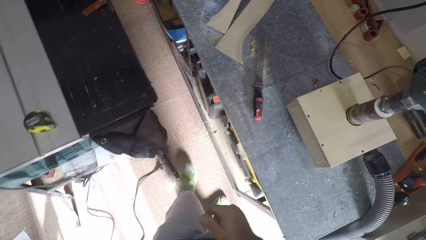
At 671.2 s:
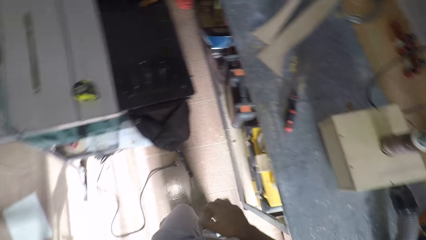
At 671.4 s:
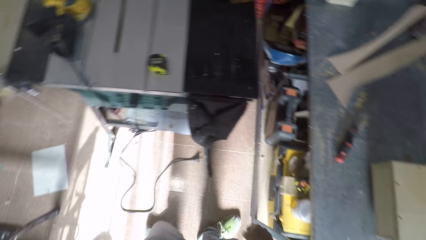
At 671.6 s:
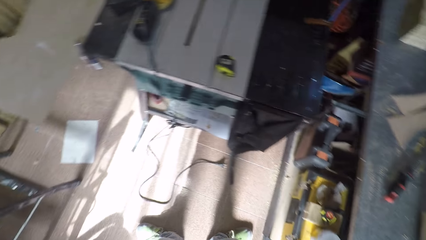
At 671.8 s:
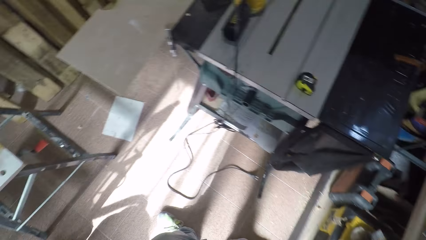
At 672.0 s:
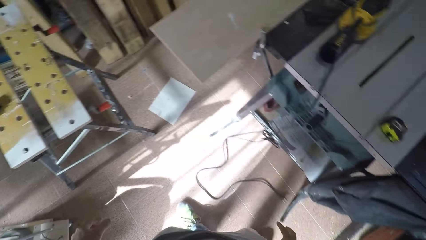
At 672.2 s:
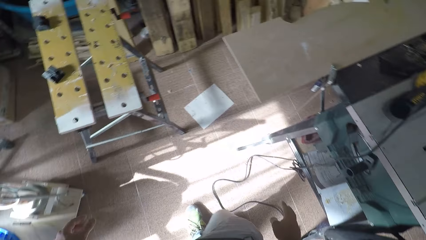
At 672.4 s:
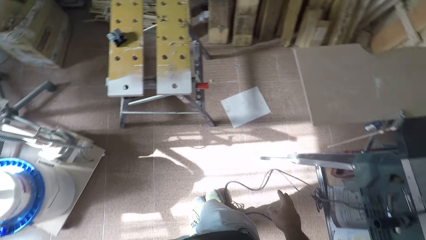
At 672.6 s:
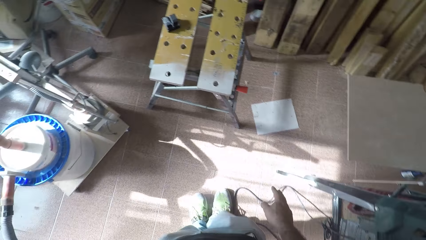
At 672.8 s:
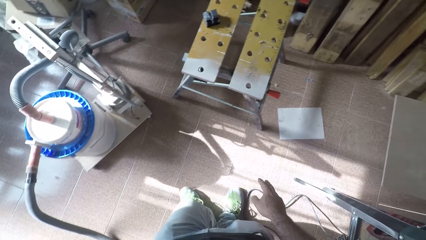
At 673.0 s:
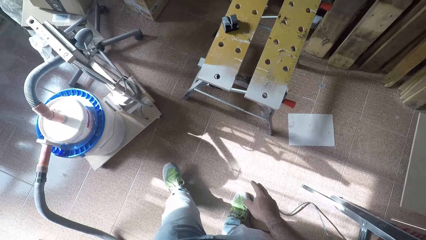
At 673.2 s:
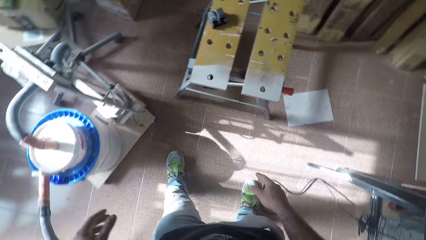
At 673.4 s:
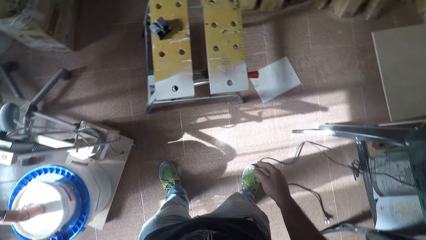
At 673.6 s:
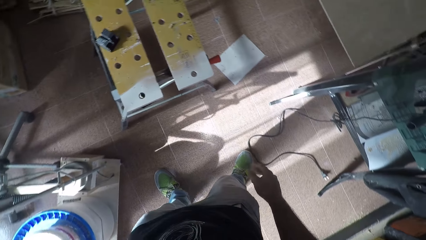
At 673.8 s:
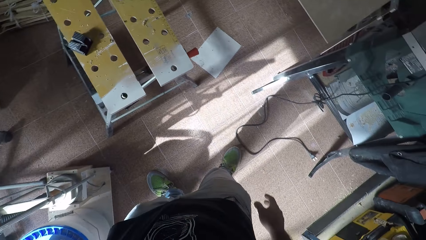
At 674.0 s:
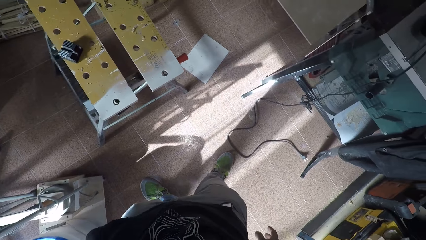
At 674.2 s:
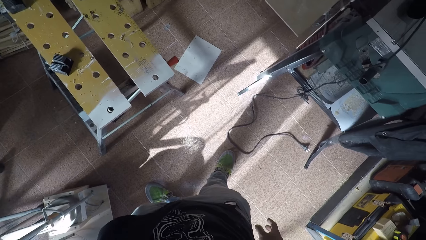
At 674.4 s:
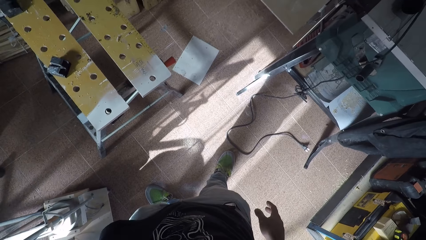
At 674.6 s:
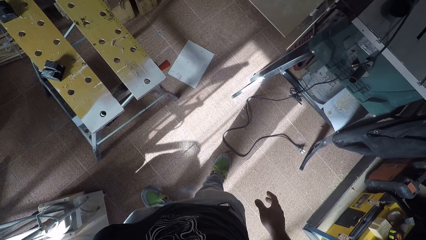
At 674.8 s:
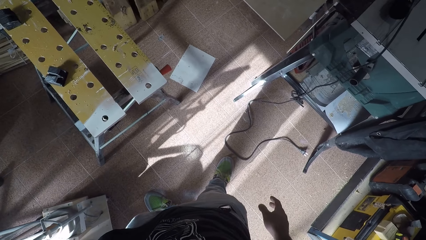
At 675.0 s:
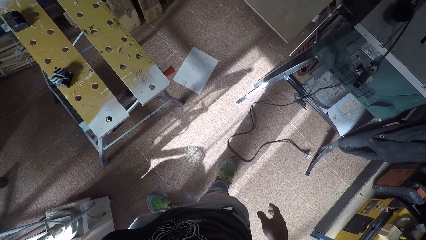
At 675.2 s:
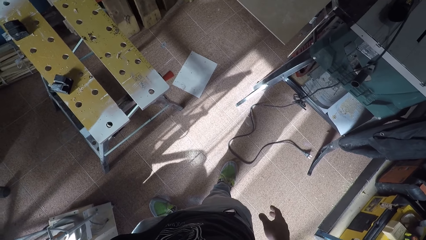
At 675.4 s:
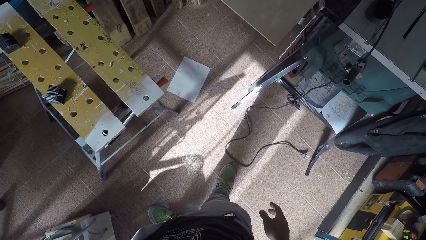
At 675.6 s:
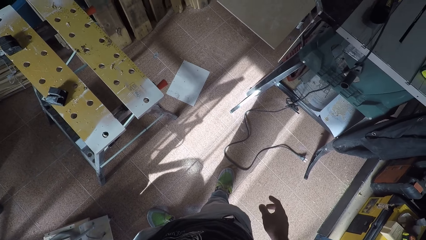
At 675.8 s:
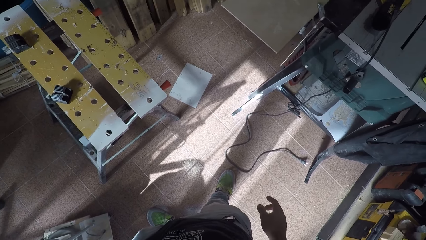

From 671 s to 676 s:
The camera wearer walks towards the pump. They turn the gallon vacuum off. They stand in front of a table meter rule.
